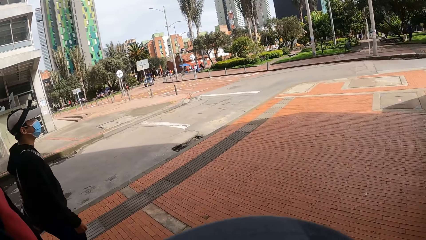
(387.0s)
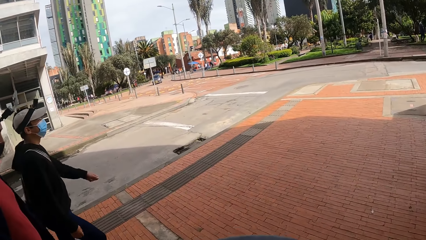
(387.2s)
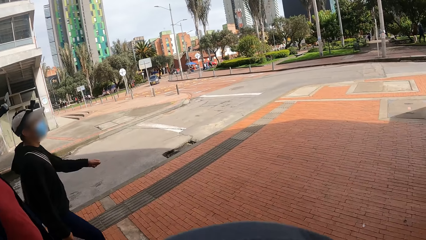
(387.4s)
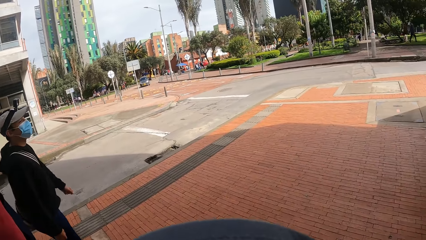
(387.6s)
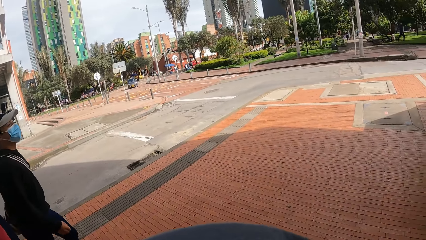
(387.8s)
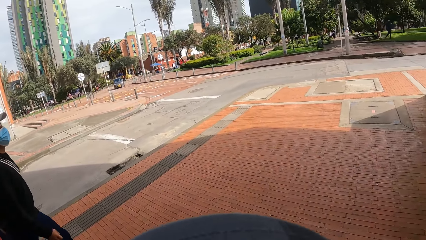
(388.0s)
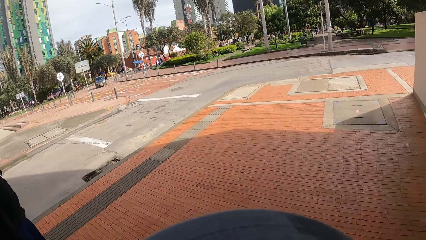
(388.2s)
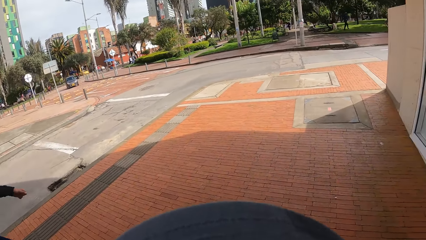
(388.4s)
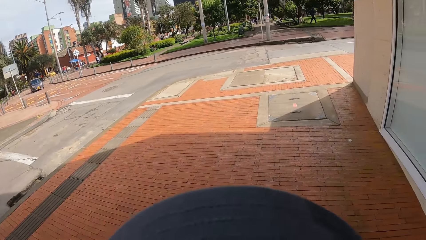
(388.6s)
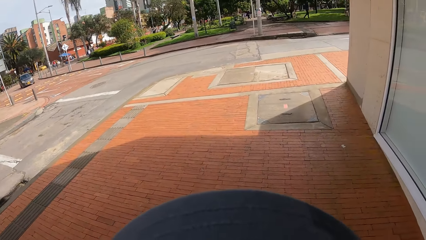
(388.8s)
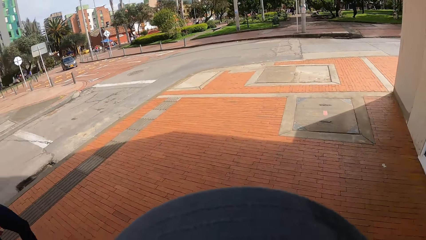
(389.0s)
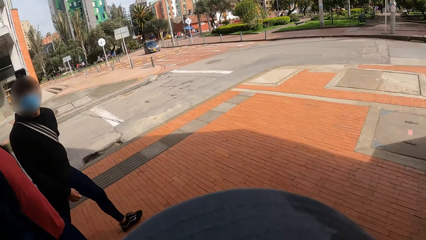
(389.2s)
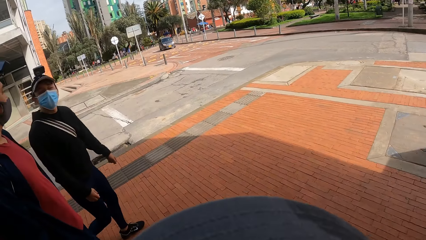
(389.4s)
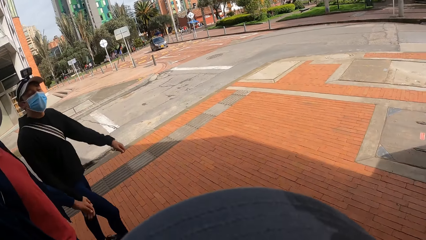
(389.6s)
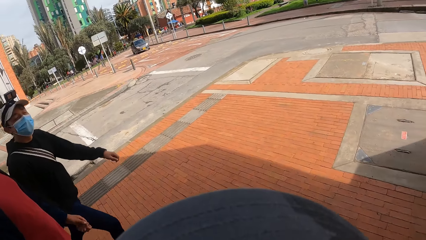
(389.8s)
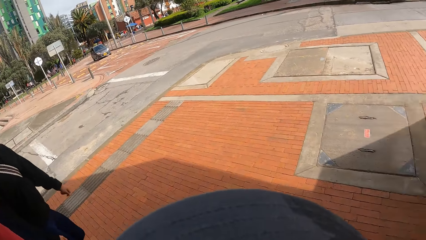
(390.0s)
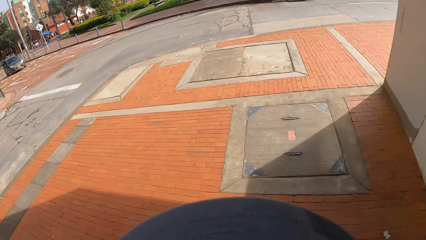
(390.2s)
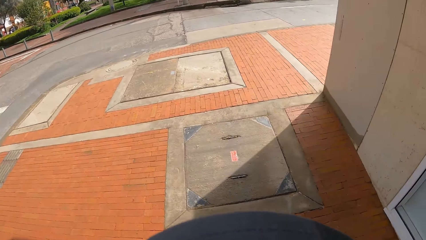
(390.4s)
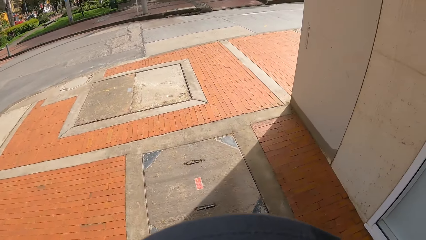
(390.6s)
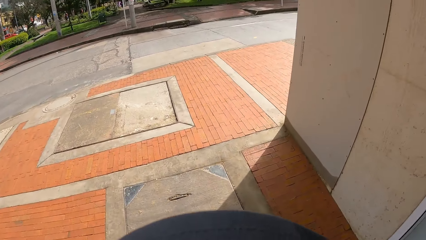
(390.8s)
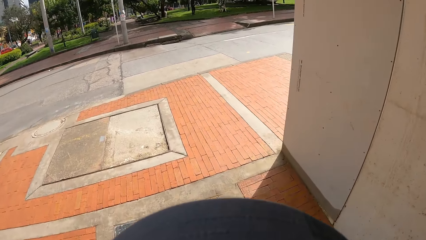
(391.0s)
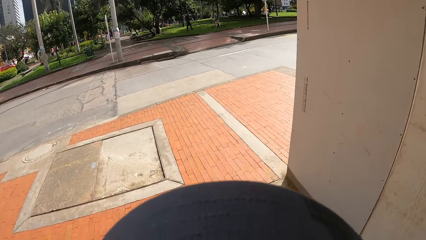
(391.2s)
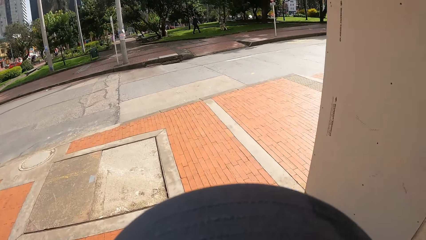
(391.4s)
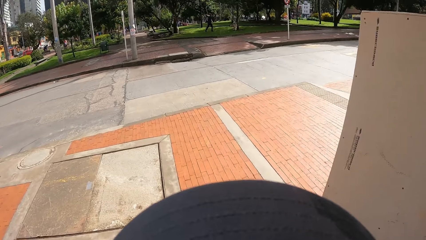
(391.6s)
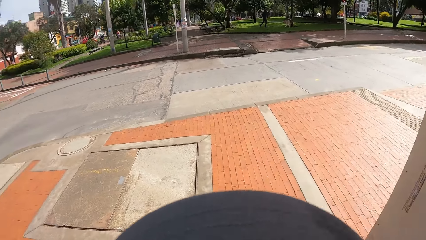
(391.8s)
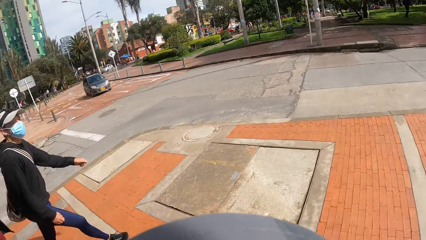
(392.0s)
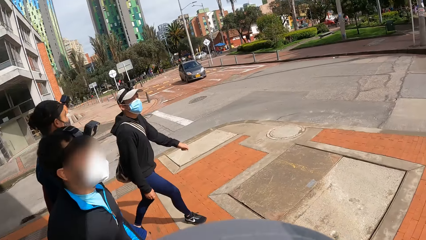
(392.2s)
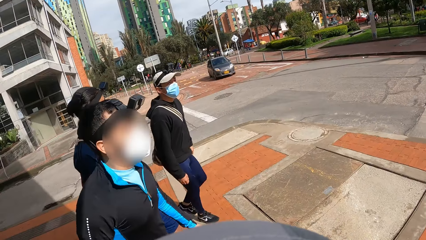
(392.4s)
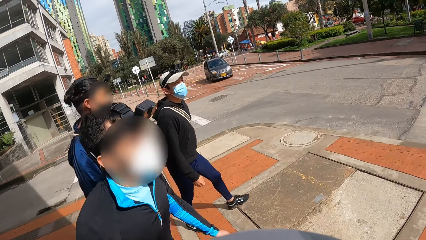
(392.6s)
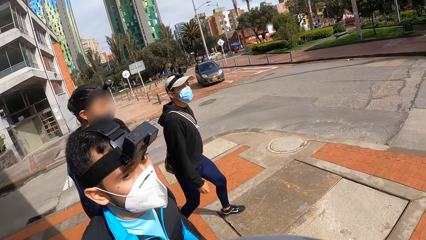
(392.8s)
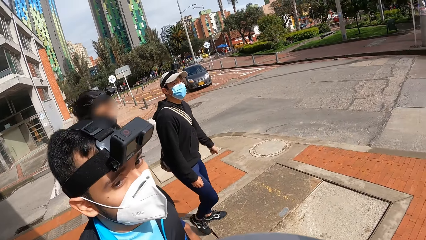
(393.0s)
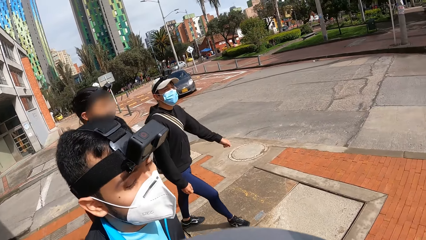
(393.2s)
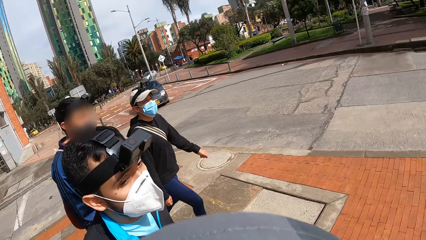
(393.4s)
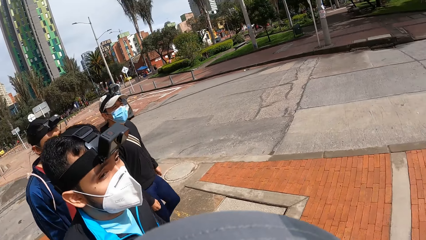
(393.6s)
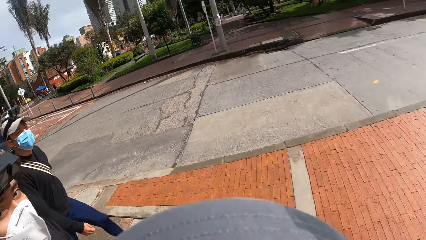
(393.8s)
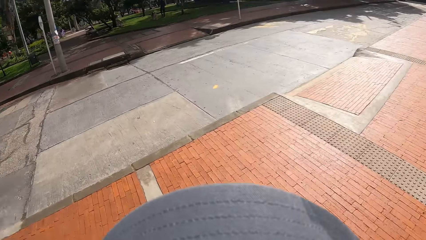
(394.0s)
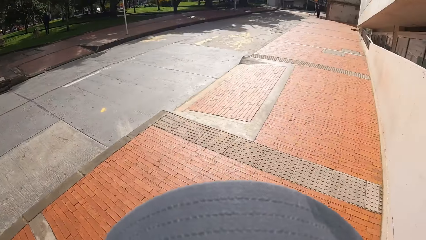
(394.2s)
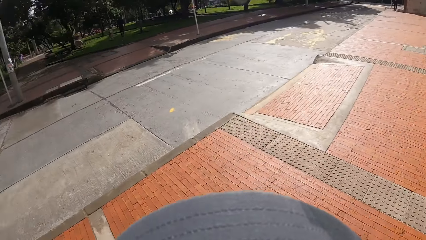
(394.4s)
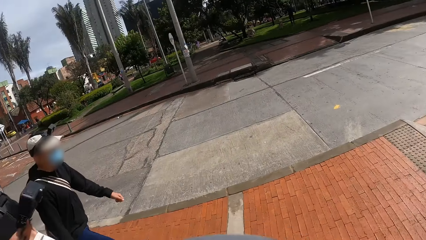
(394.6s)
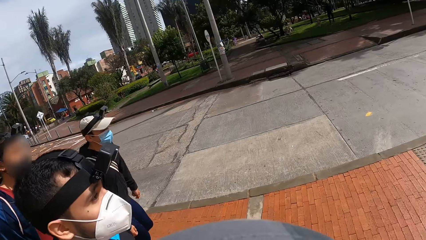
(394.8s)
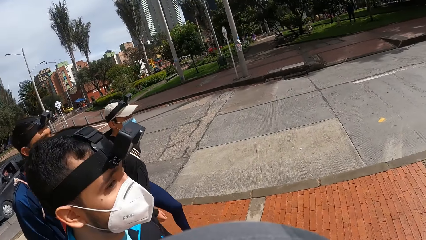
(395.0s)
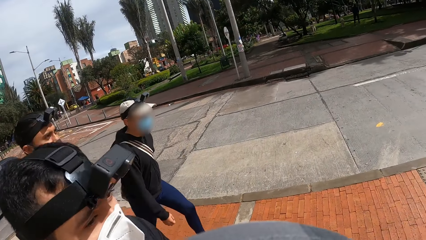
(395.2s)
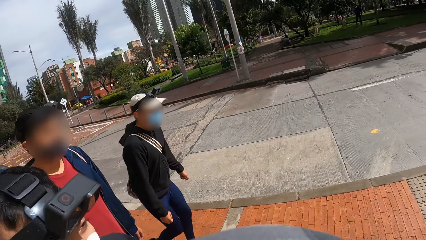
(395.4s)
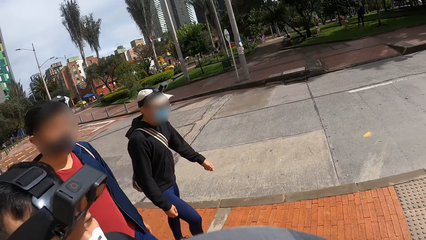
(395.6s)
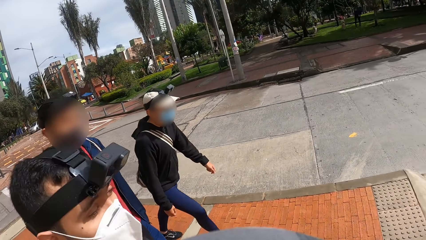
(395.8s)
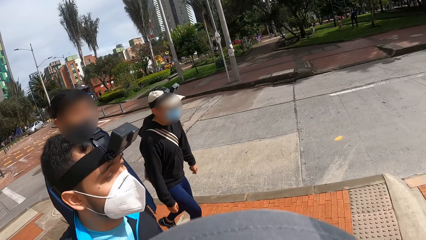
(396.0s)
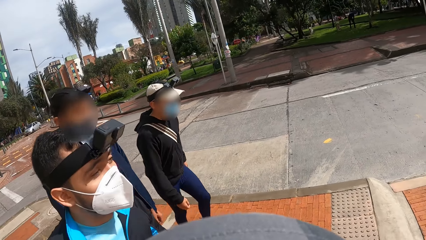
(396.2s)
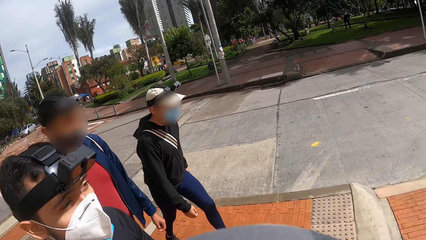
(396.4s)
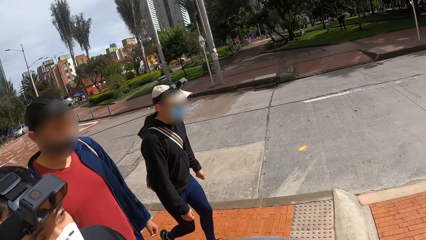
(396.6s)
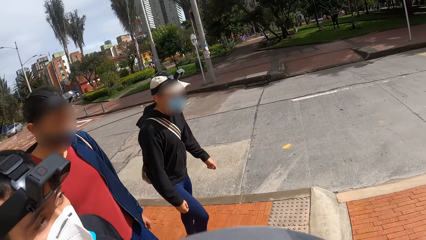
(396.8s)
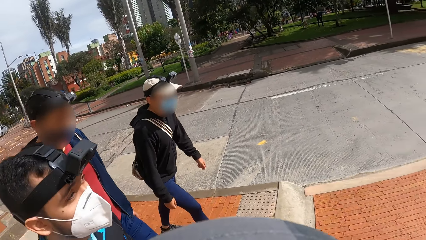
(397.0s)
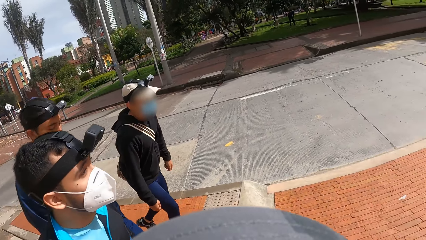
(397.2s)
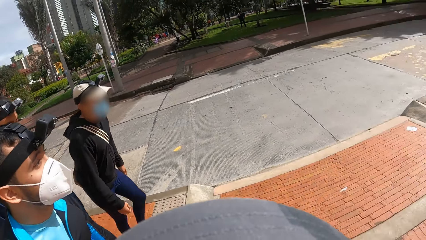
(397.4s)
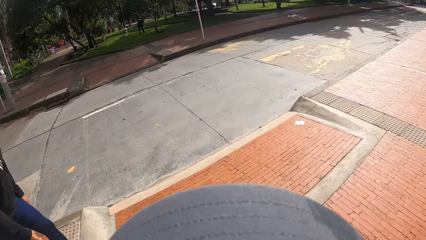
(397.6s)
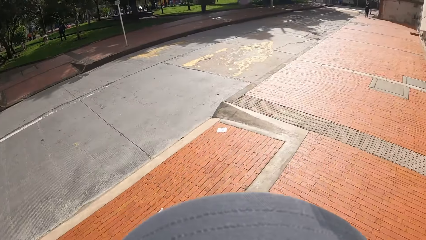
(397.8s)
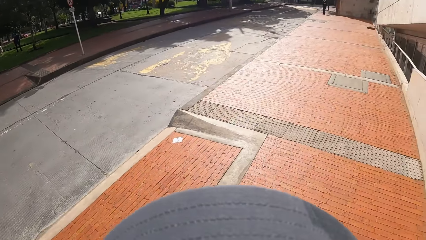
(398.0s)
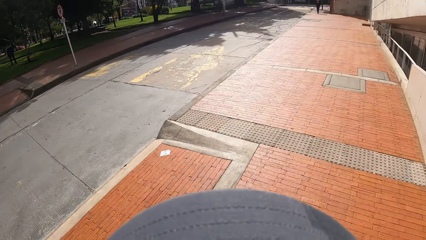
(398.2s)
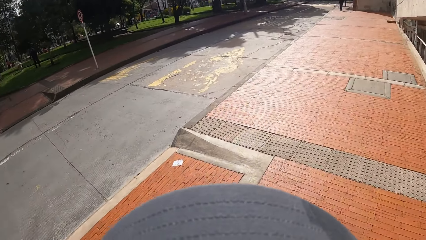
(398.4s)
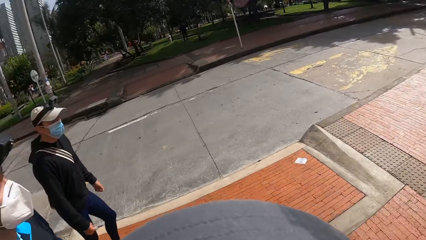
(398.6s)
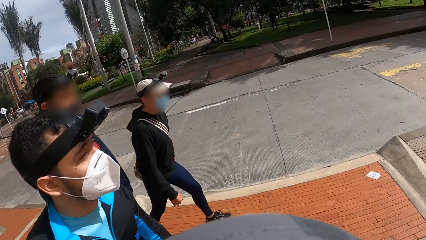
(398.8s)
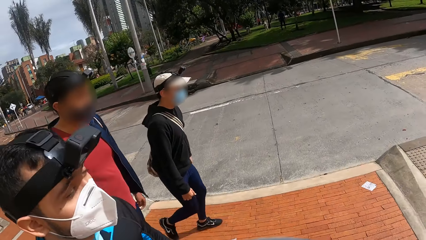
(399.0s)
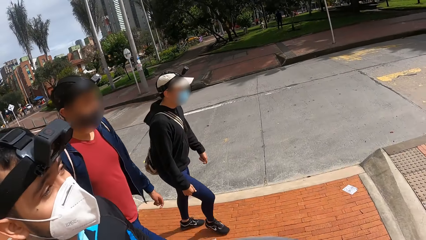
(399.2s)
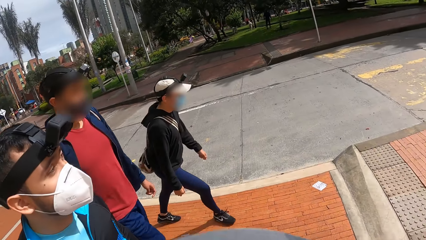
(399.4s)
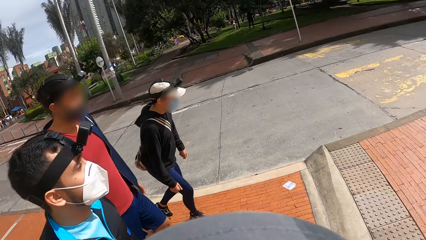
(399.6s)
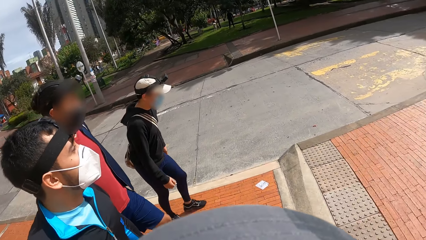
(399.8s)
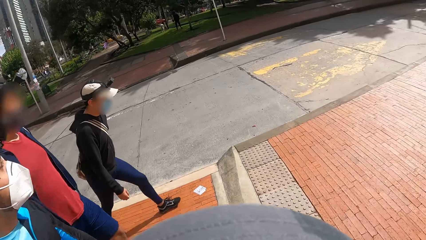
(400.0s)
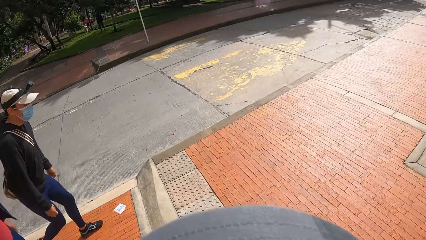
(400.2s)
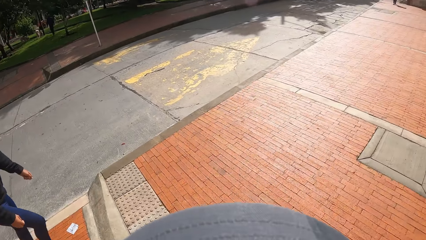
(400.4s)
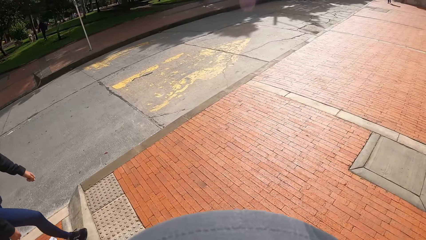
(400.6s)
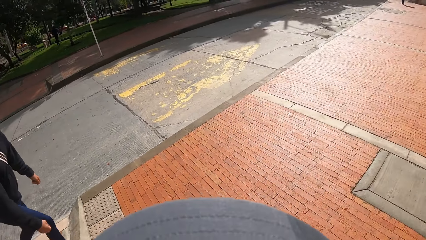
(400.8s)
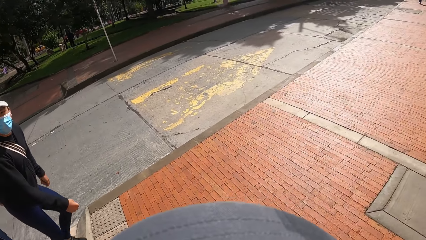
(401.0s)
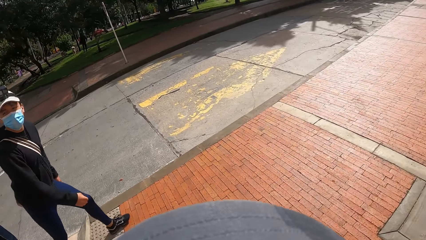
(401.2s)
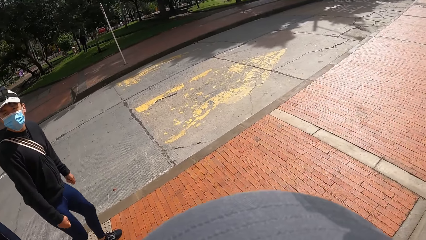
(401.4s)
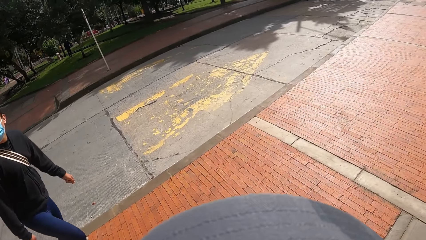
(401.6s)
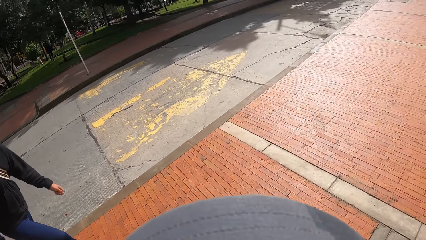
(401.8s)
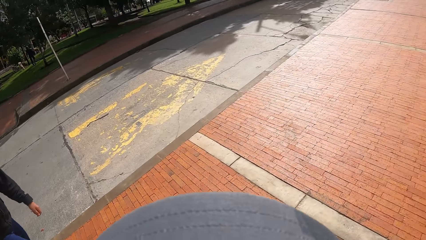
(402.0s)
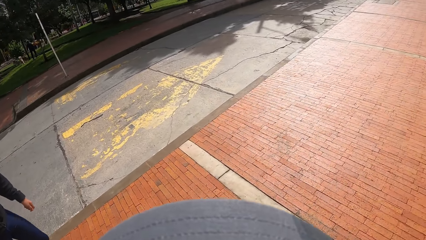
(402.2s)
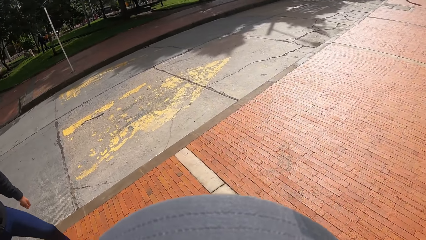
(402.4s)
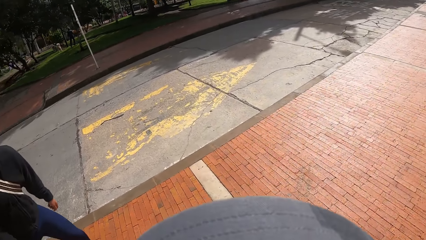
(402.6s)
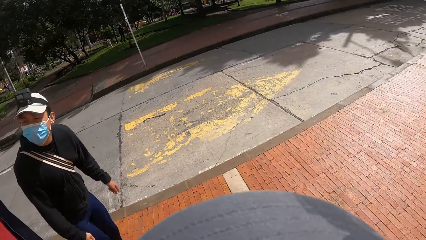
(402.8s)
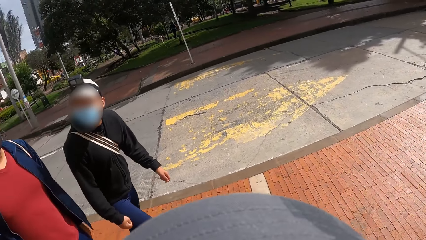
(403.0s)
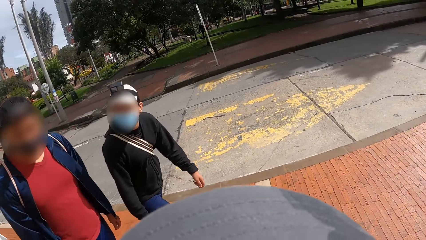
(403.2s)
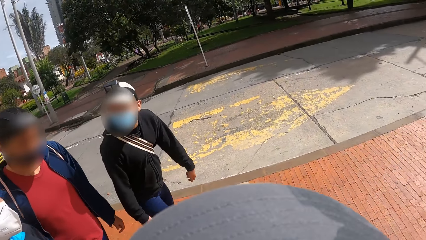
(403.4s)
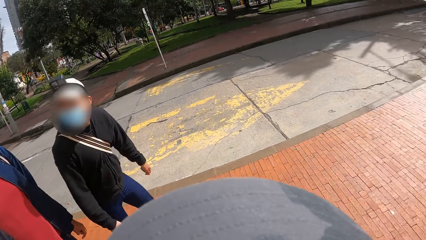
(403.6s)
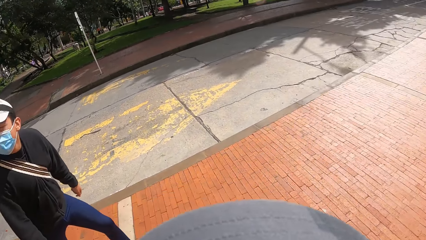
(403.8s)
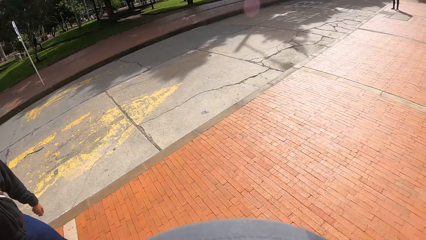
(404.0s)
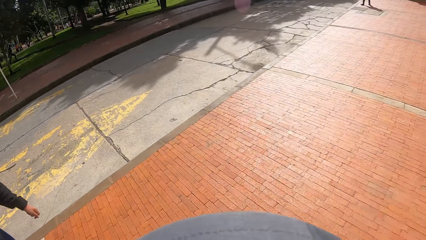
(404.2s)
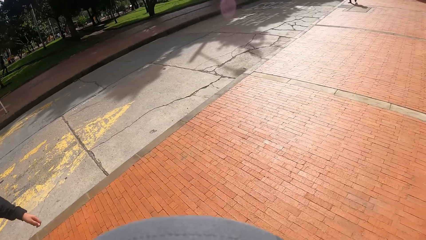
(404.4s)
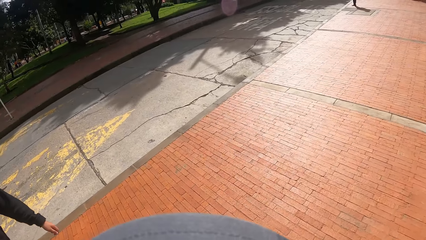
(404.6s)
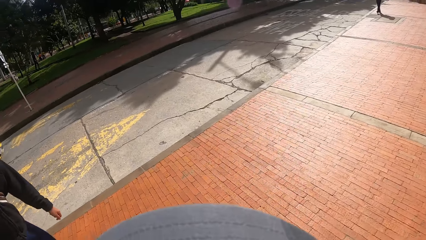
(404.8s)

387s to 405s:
The camera wearer looks around the street. They interact with a man. They look at the colleagues. They look around the street. Another man interacts with the first man.
